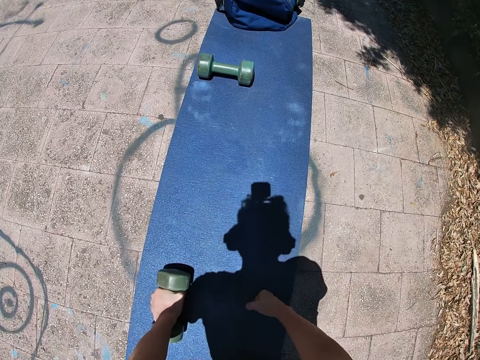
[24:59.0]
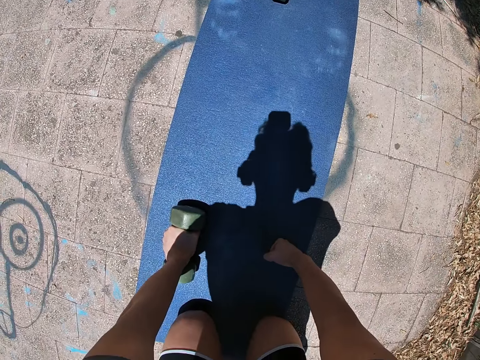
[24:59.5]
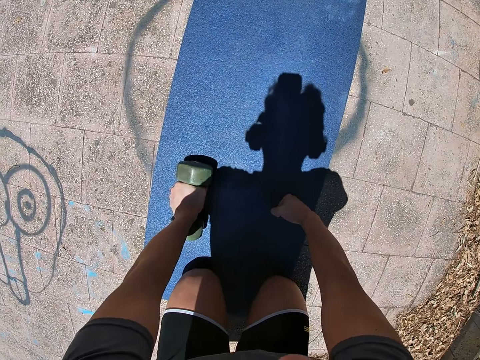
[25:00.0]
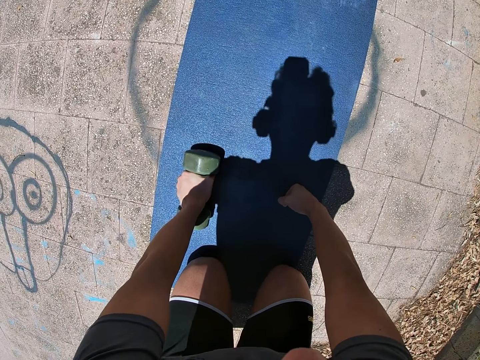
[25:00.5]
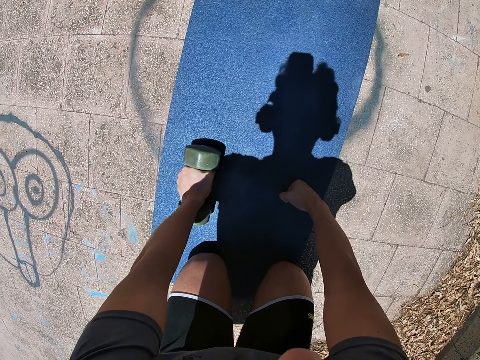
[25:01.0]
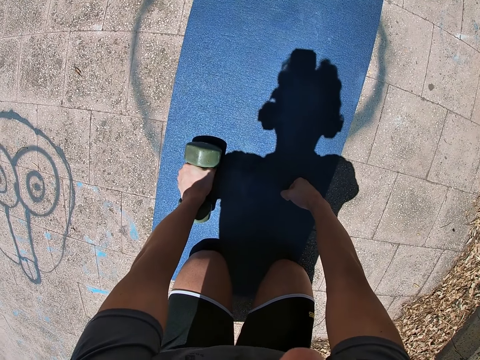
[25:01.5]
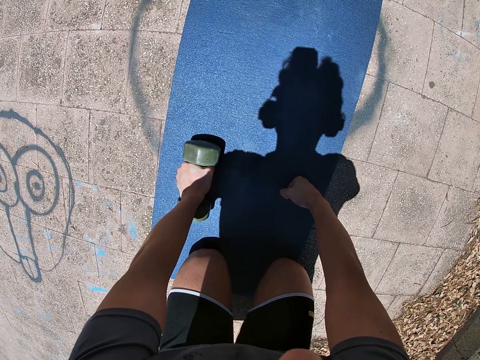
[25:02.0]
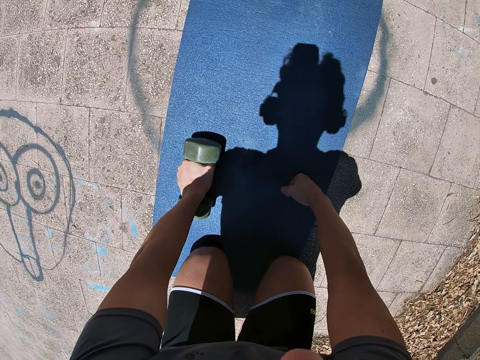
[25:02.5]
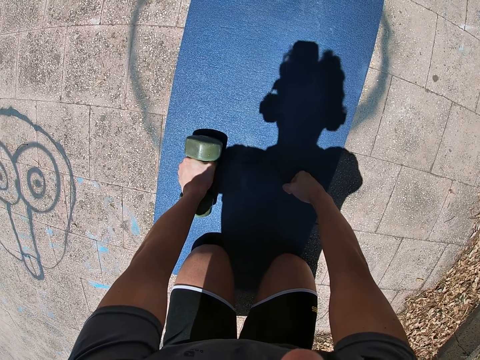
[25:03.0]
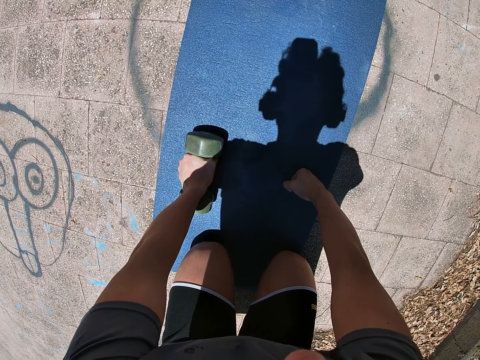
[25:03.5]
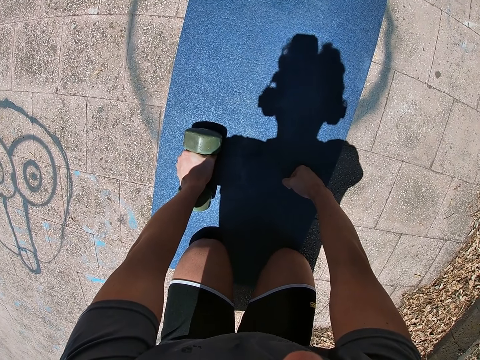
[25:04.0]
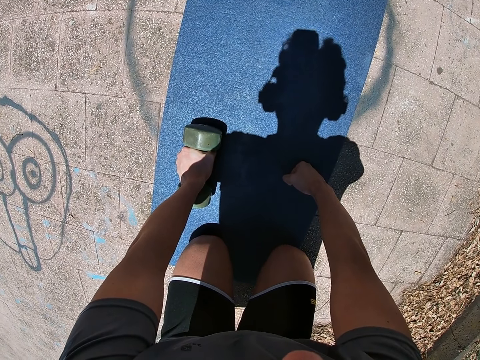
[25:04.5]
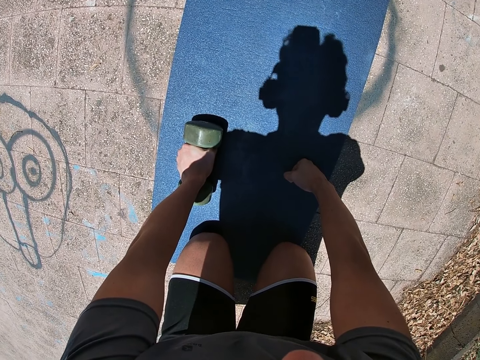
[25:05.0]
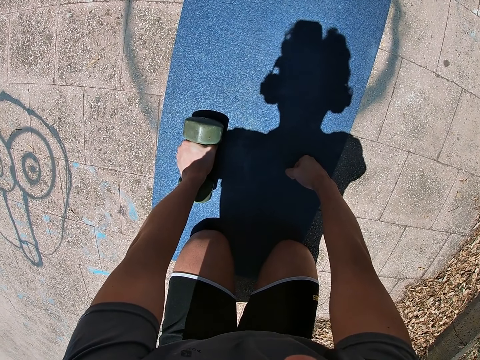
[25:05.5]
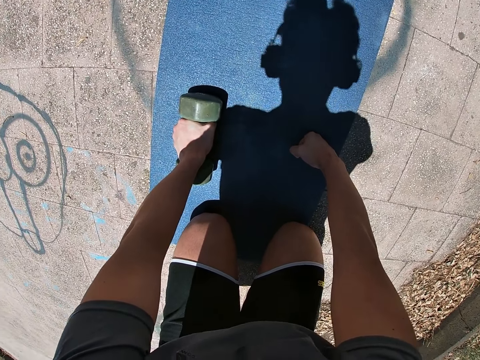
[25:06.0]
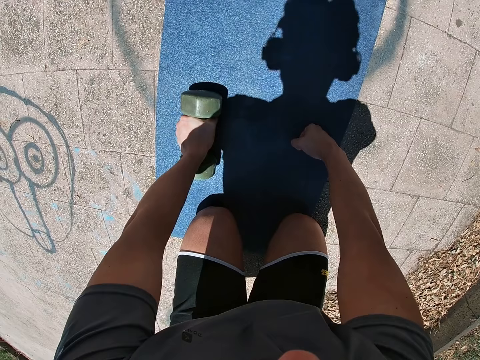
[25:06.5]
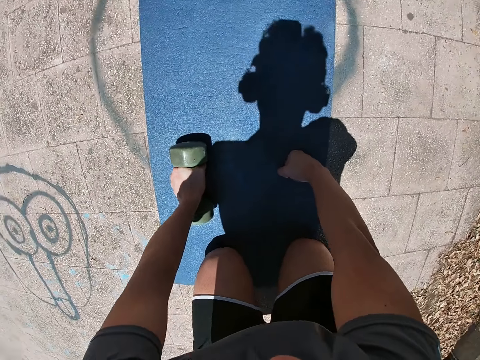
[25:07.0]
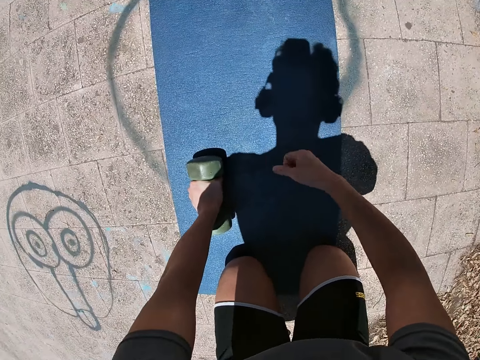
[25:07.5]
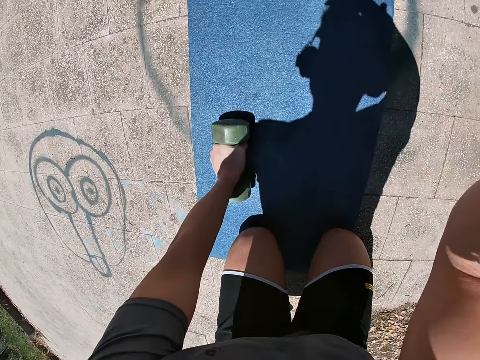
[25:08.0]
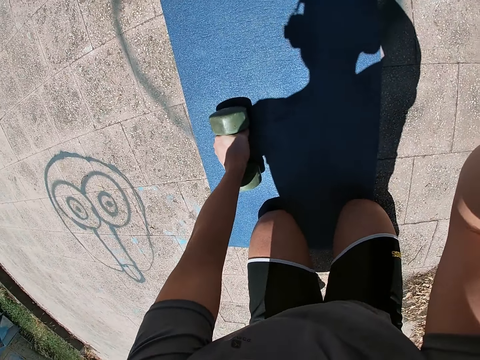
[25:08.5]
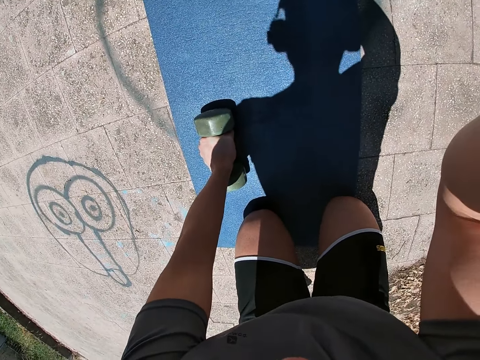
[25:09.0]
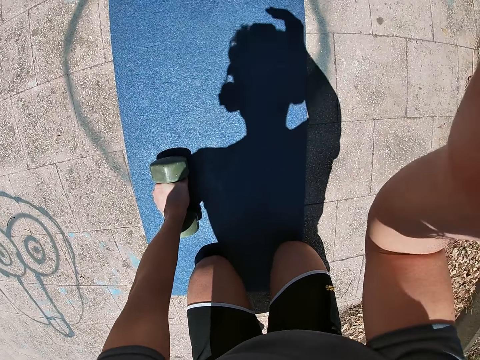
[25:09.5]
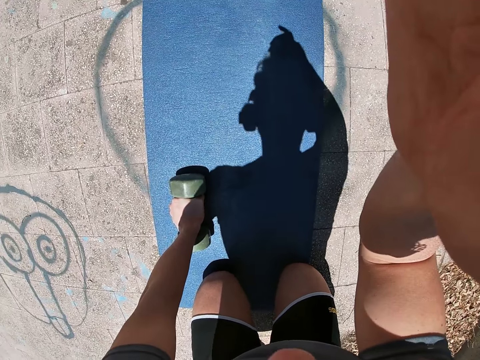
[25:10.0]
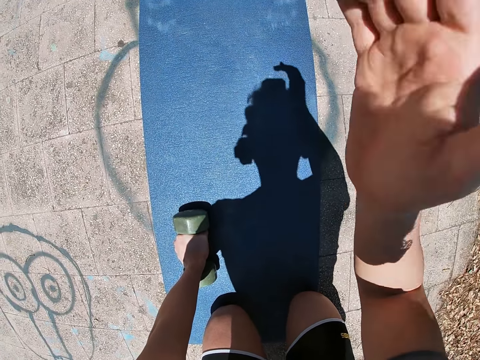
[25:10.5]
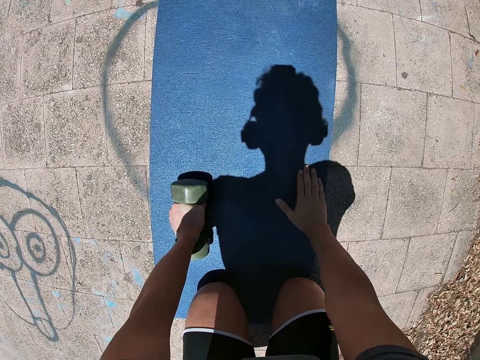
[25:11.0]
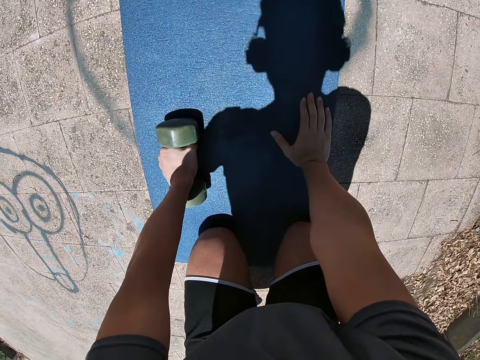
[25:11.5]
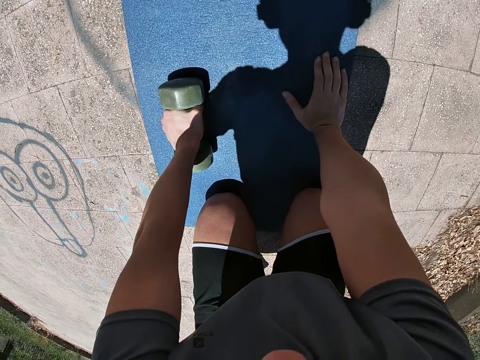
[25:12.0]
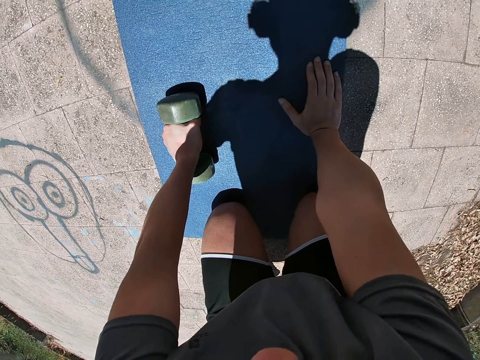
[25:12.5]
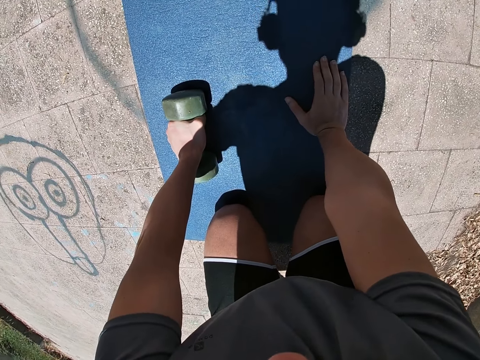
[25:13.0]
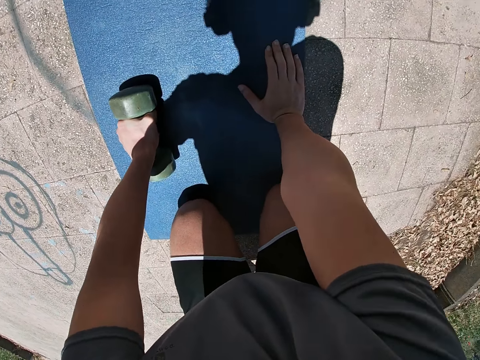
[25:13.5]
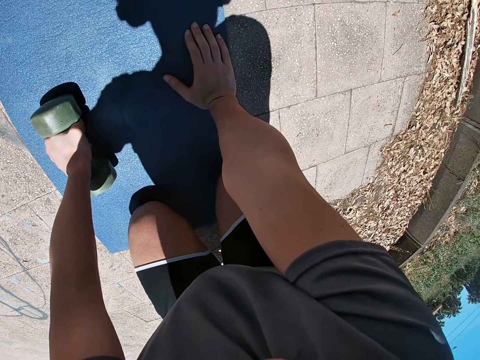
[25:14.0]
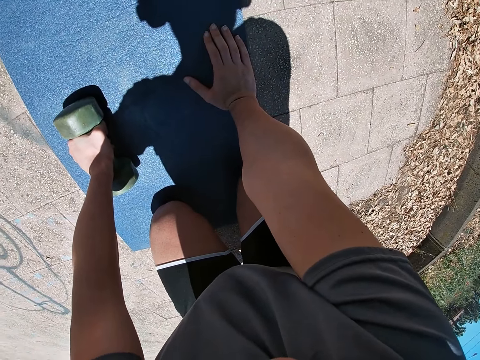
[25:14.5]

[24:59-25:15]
The camera wearer stops lifting the weights. He touches the head camera with his right hand. He raises the right hand. He lowers his hand.

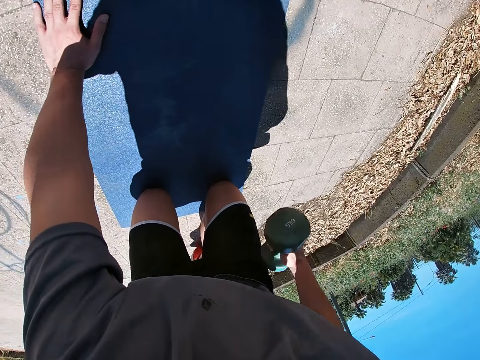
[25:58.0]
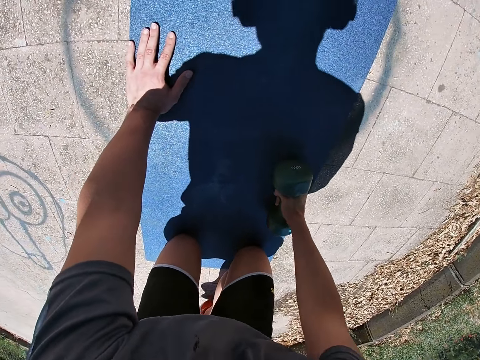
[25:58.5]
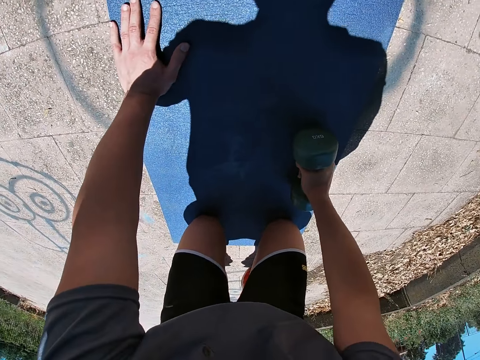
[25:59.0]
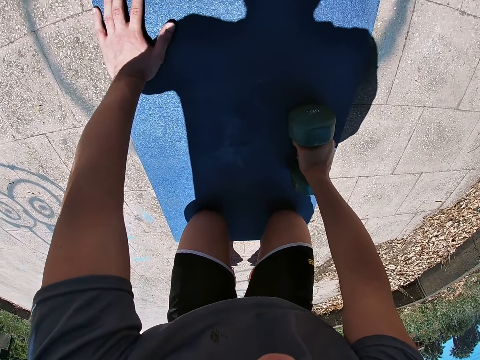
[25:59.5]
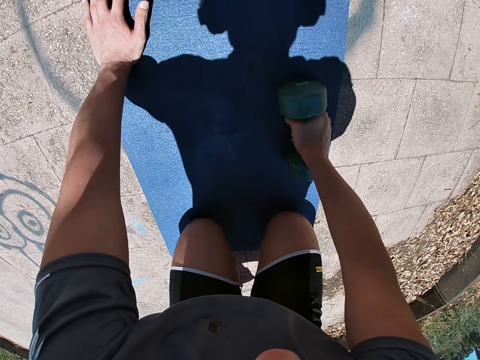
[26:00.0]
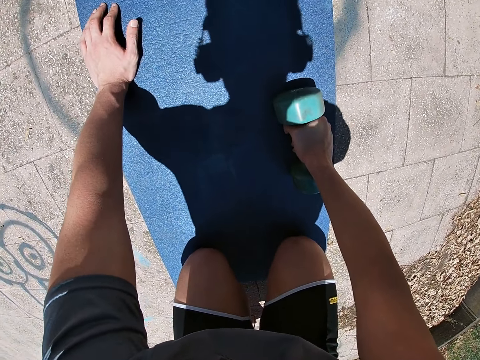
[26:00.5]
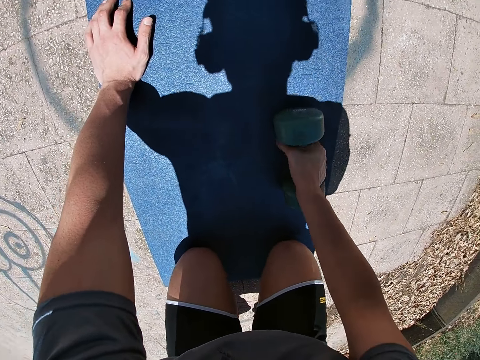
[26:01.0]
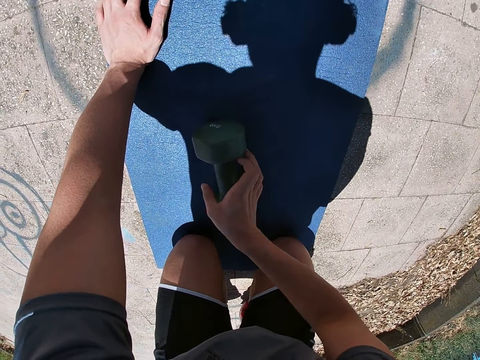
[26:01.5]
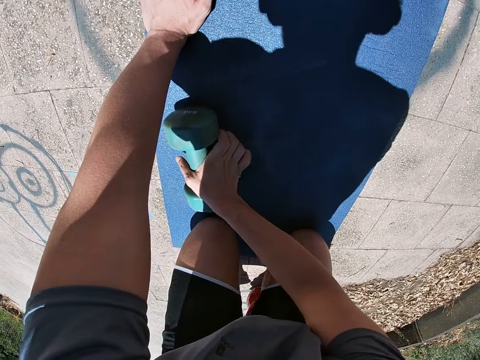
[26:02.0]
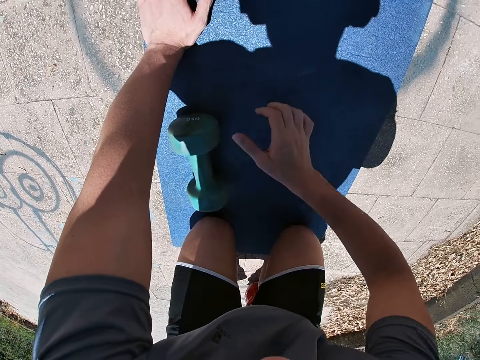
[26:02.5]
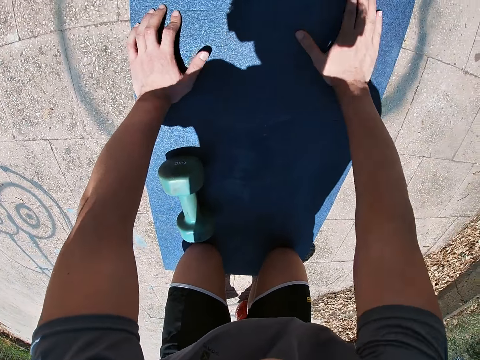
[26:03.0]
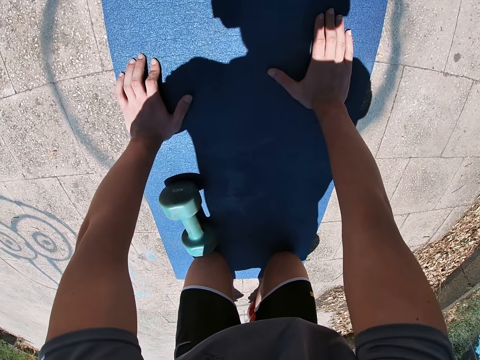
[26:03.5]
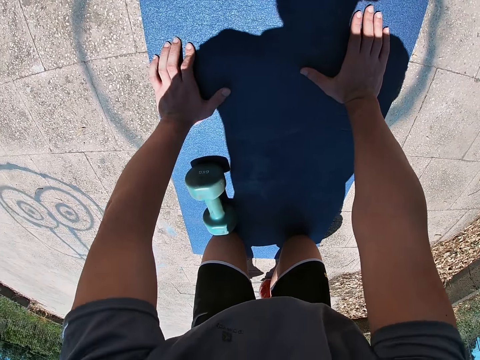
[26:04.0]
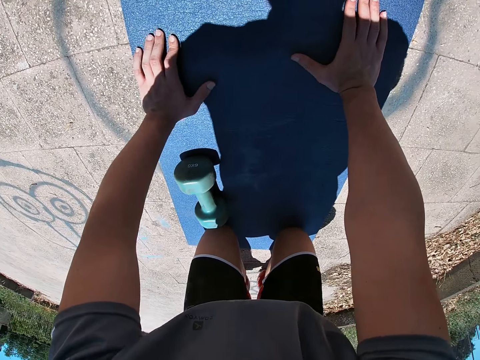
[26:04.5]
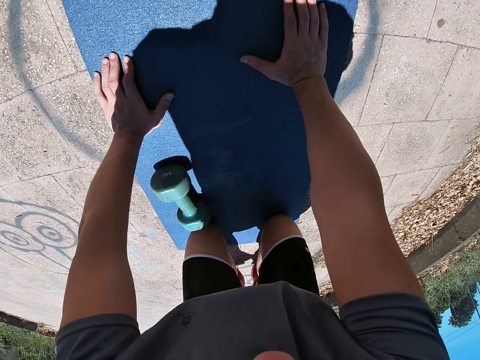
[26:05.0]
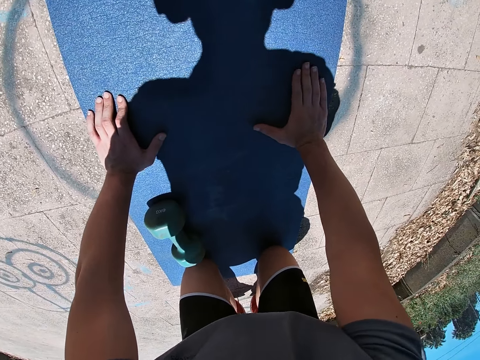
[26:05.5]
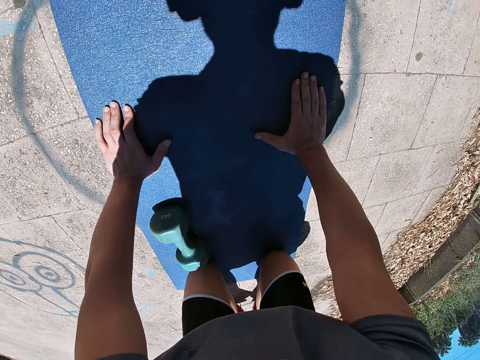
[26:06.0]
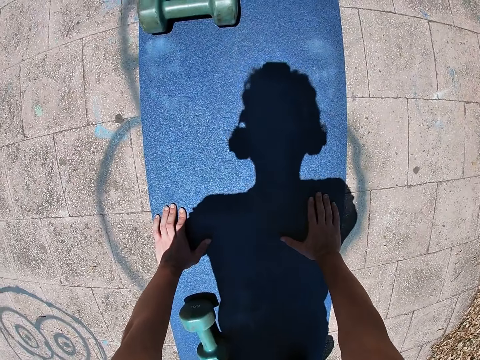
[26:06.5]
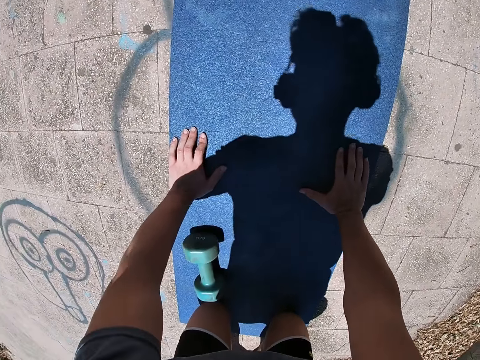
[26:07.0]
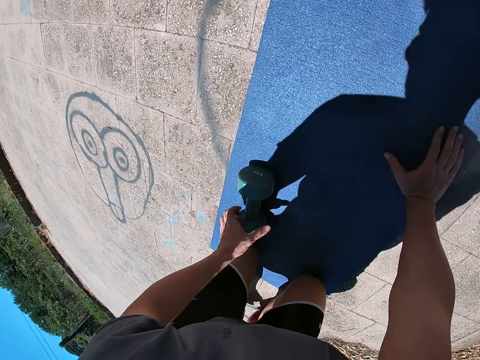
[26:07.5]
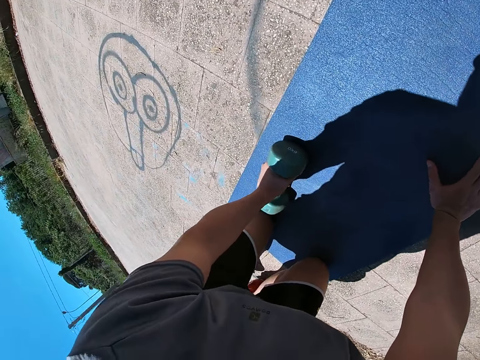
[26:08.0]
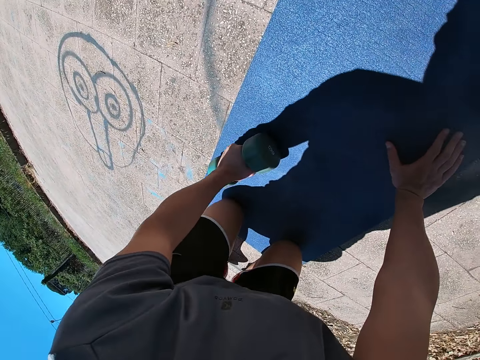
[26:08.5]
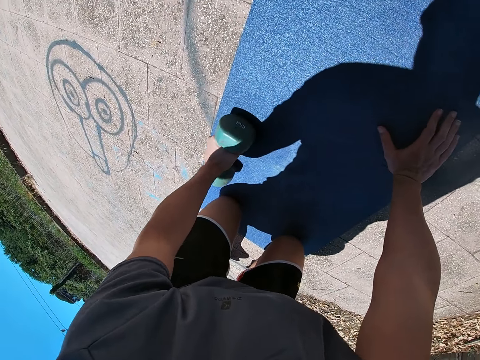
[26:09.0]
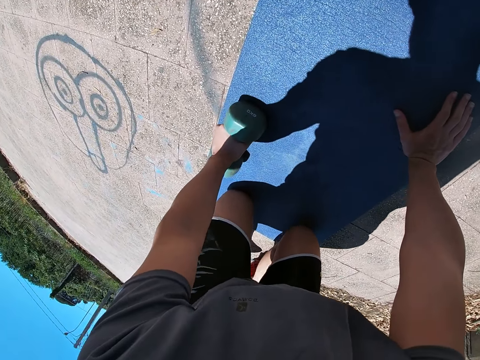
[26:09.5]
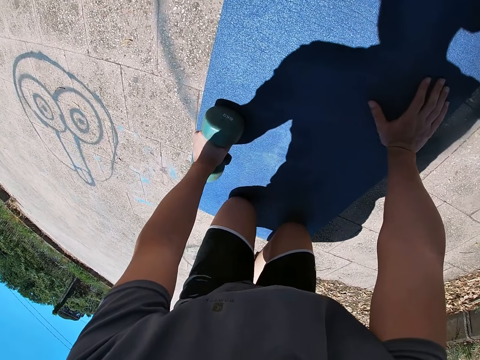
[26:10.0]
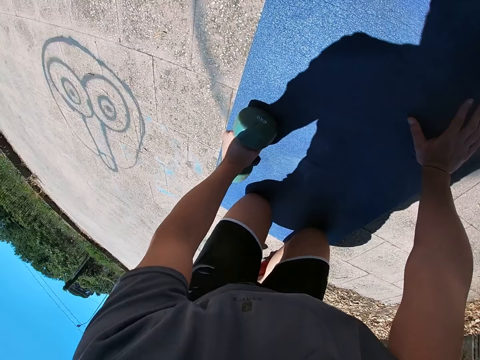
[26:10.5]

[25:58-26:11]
The camera wearer stops lifting the weights. He rolls the dumbbell or lifting weight to the left side of the mat. He works out with the dumbbell in his left hand on the mat. He picks up the lifting weight with the left hand.
